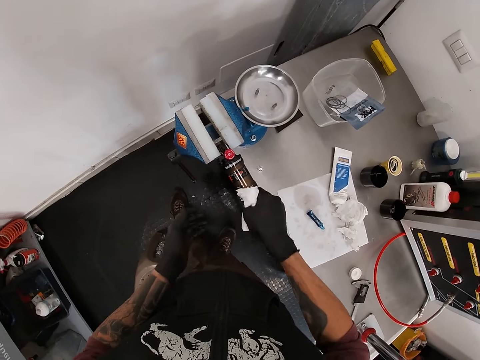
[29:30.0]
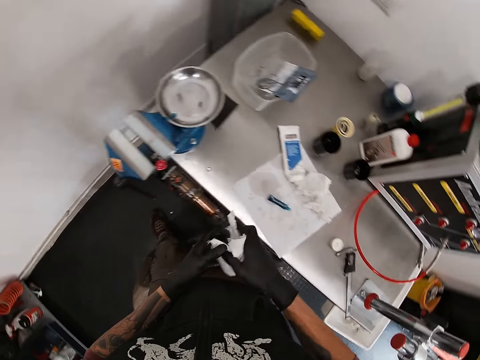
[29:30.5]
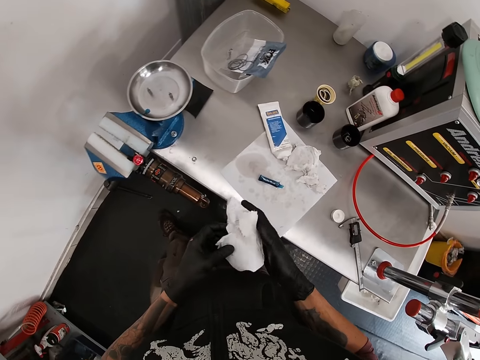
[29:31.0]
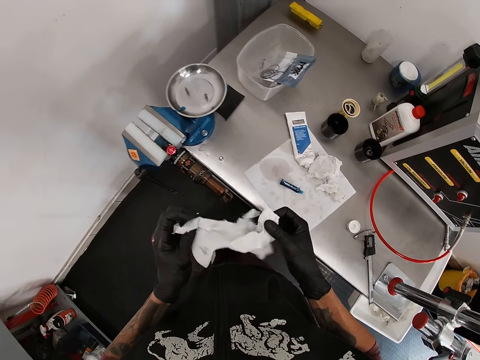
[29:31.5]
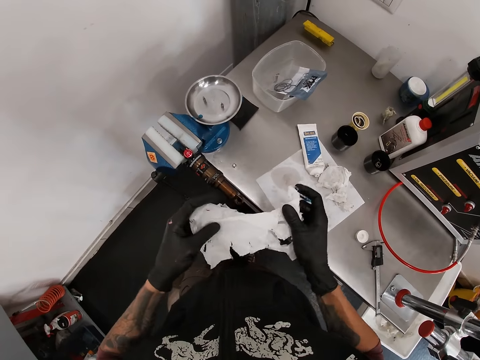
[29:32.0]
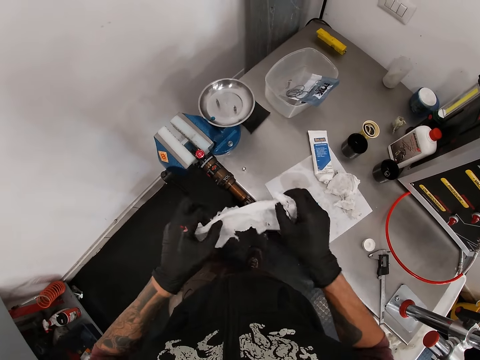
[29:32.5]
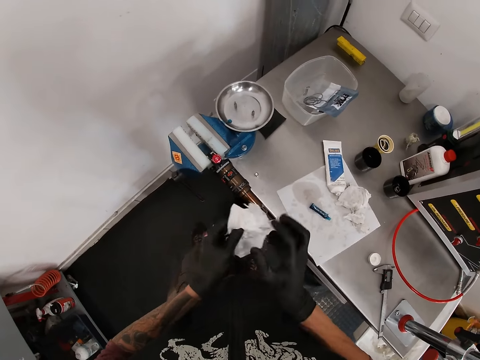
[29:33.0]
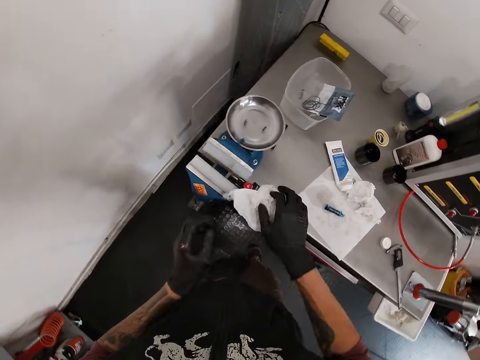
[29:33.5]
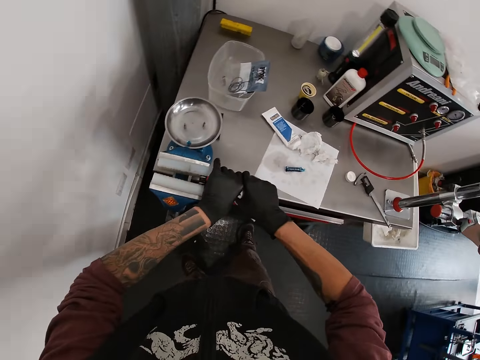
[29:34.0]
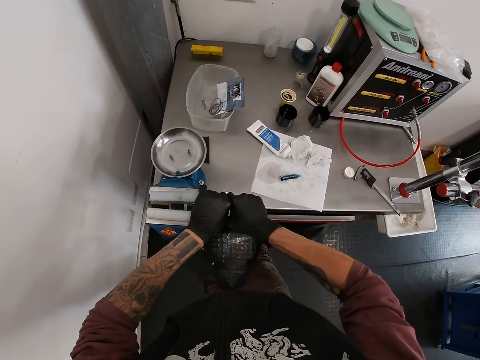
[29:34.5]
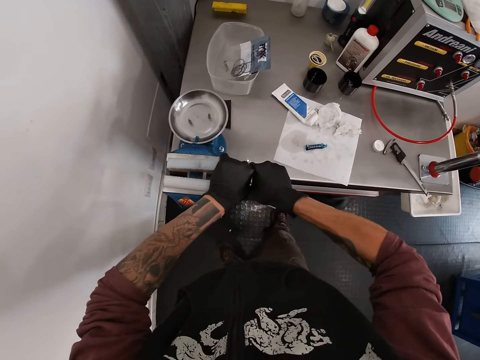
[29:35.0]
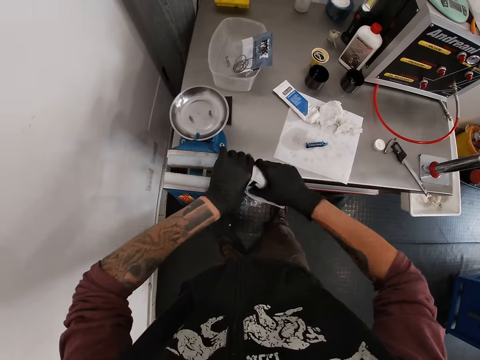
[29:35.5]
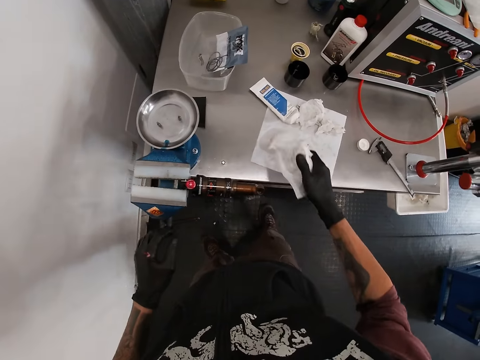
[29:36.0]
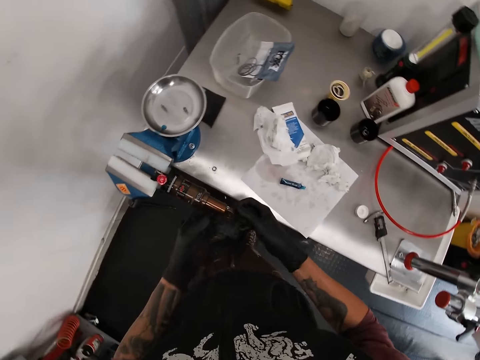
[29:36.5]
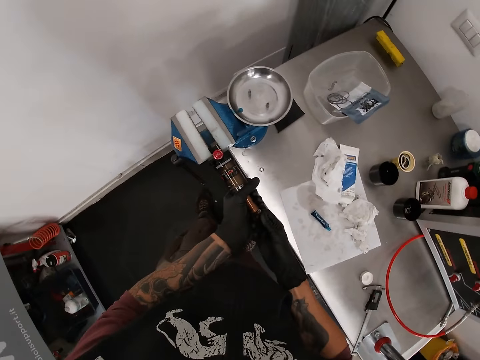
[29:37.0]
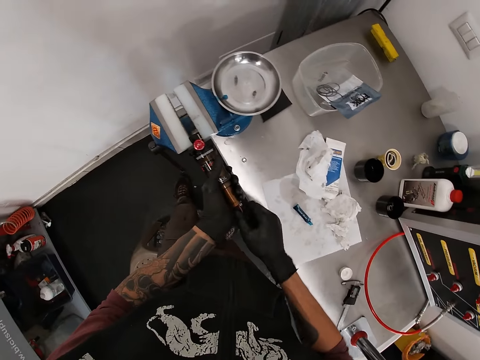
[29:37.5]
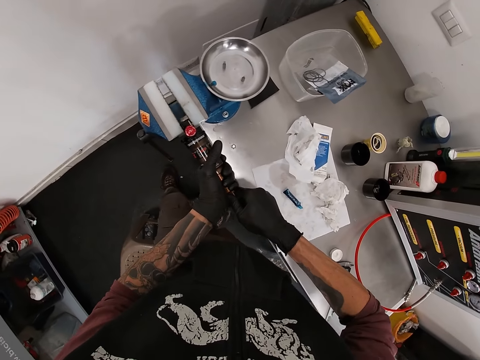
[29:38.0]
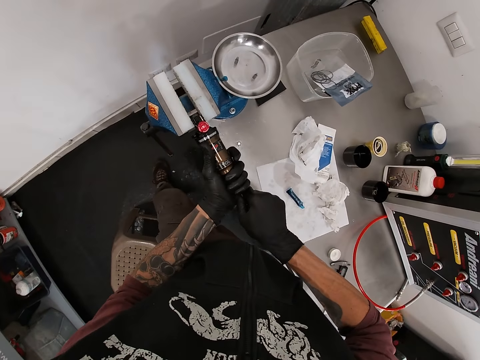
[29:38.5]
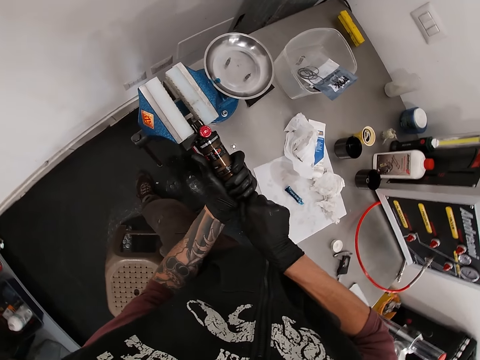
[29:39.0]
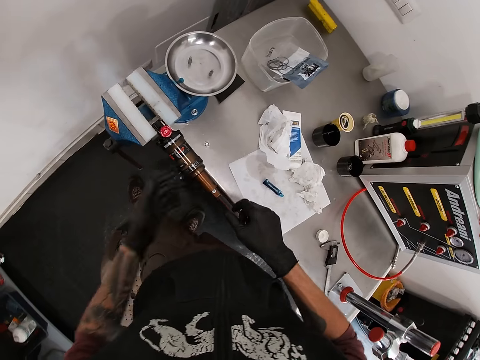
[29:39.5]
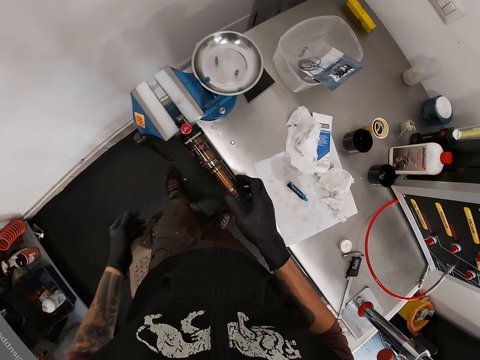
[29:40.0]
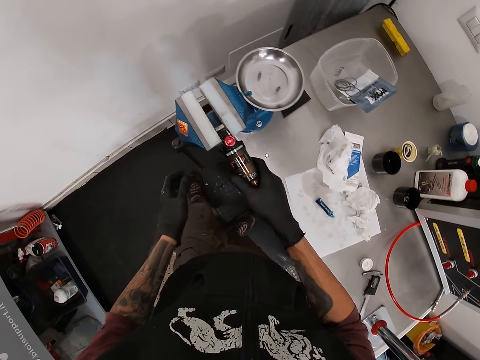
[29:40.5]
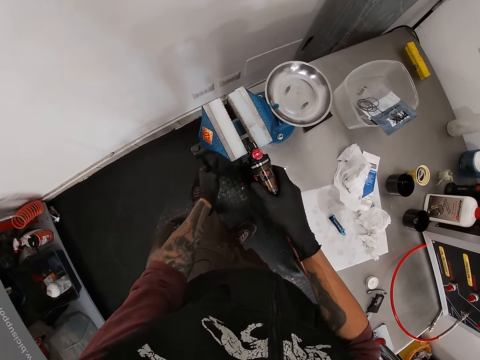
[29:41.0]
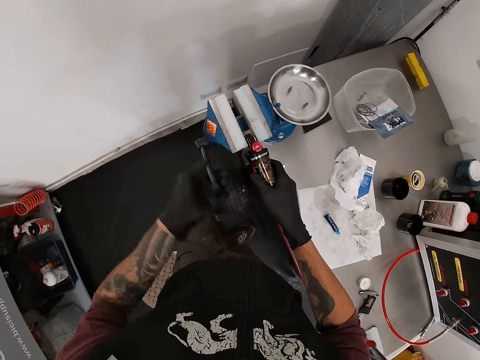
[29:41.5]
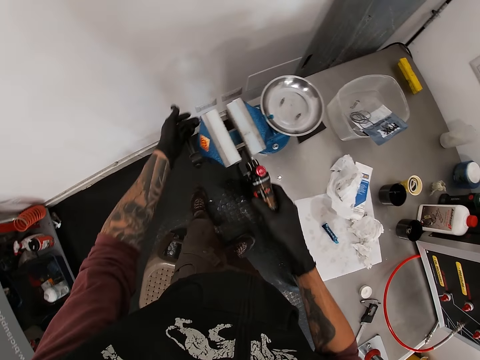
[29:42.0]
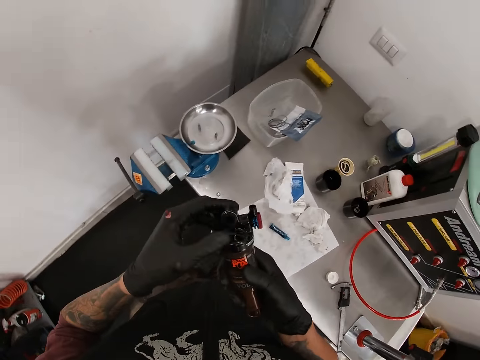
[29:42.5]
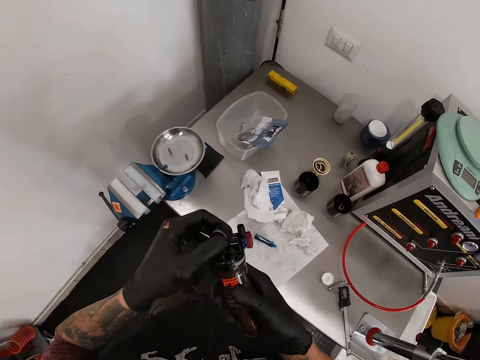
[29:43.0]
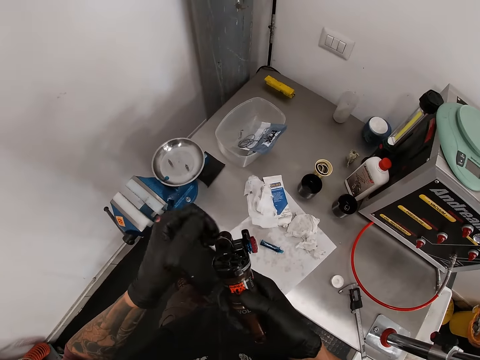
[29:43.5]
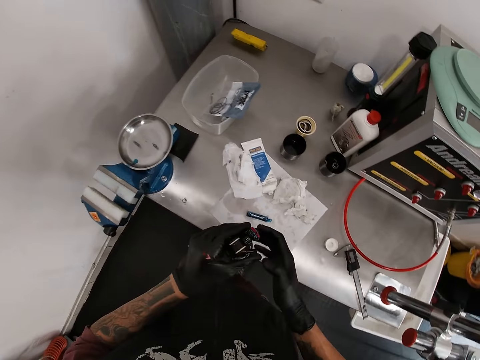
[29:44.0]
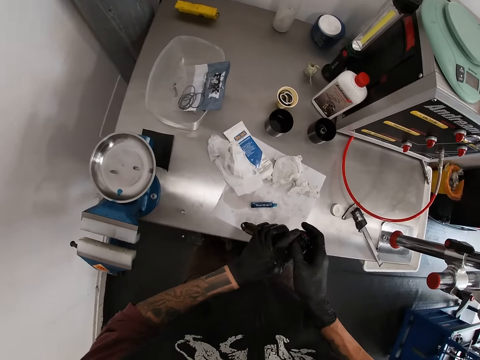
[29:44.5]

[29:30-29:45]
The camera wearer unfolds the tissue or paper. He twists the fox rear shock. He tightens the fox float in the bench vice with both hands. He drops the tissue on the work table with his right hand. He tightens the fox float in the bench vice with both hands. He twists the fox rear shock. He loosens the bench vice handle with his left hand. He holds the fox float with his right hand. He removes the fox float from the bench vice with his right hand. He holds the fox float with both hands.

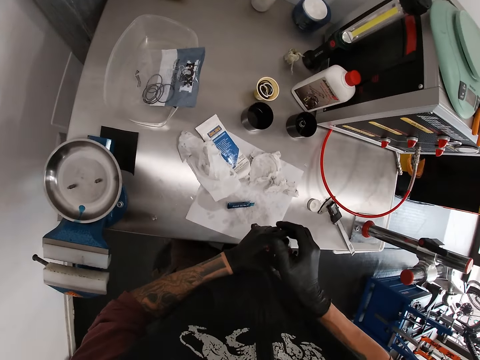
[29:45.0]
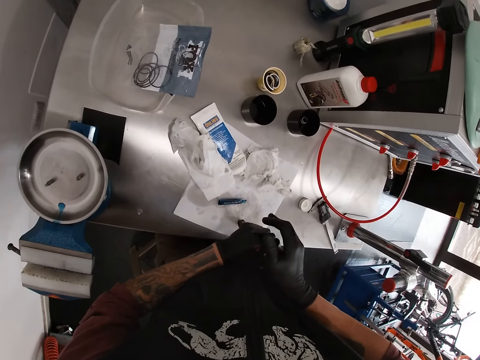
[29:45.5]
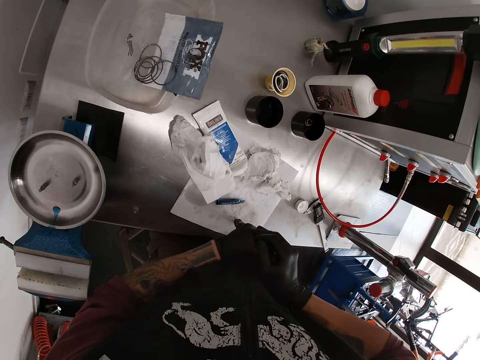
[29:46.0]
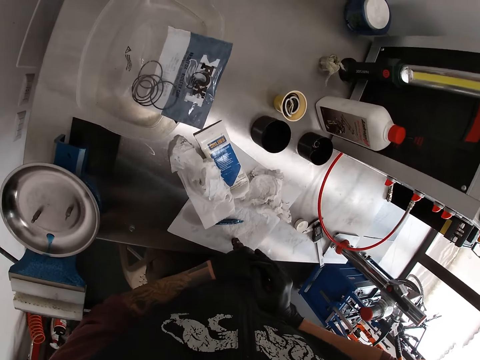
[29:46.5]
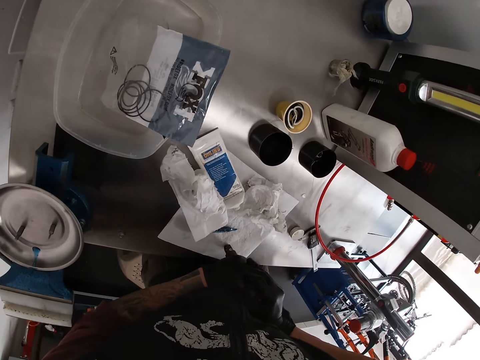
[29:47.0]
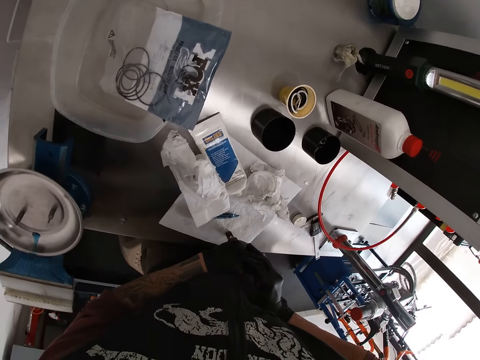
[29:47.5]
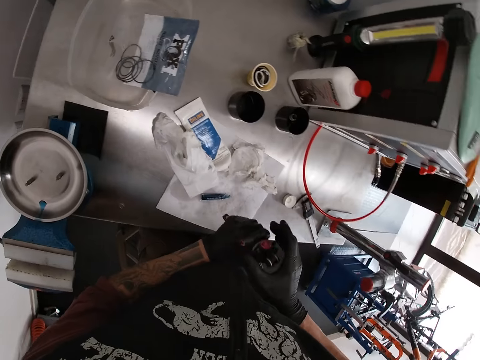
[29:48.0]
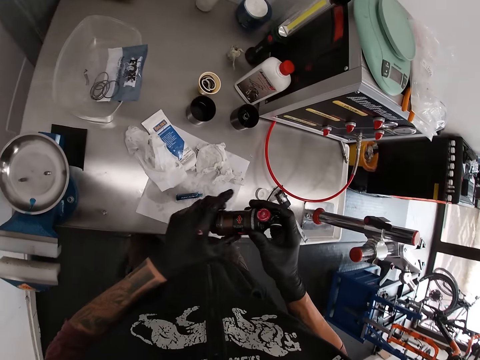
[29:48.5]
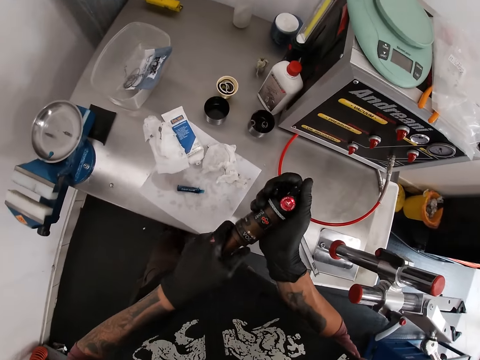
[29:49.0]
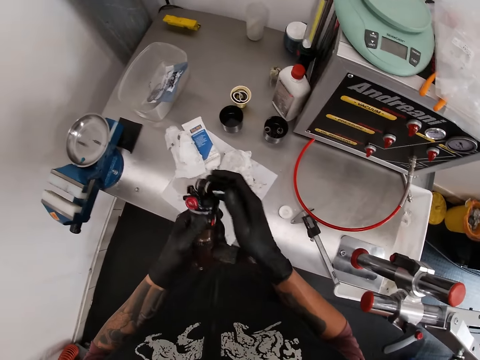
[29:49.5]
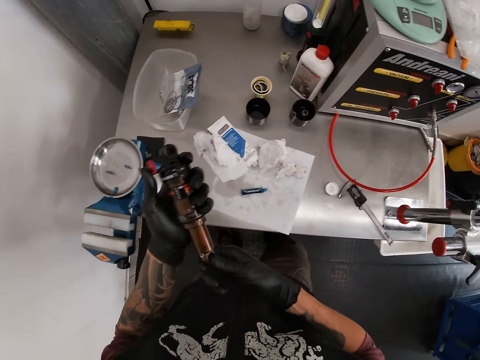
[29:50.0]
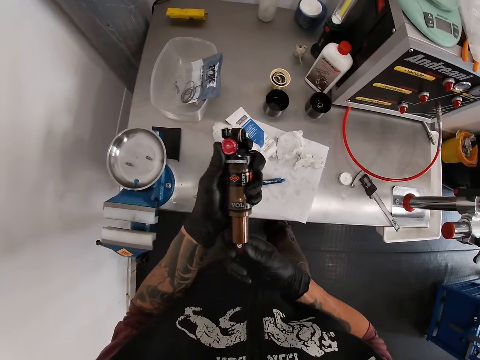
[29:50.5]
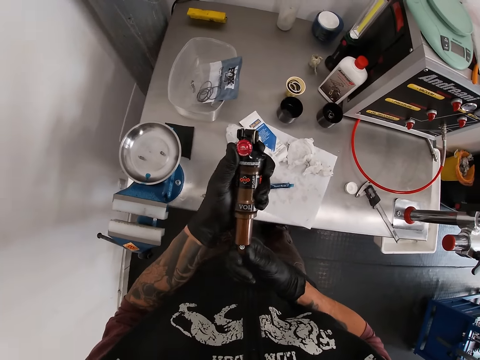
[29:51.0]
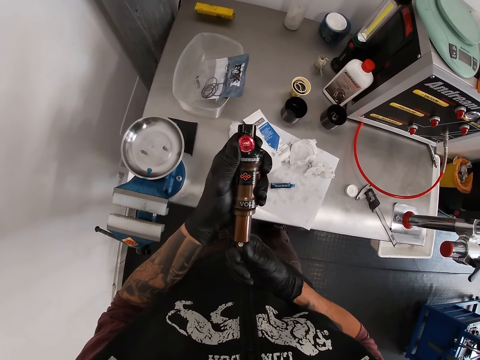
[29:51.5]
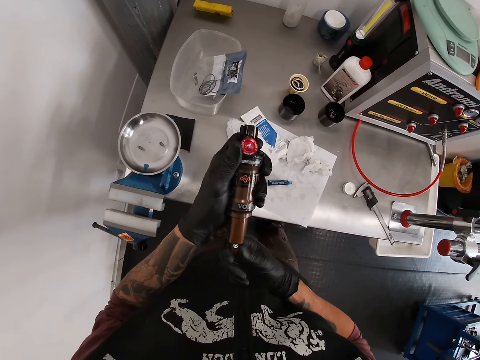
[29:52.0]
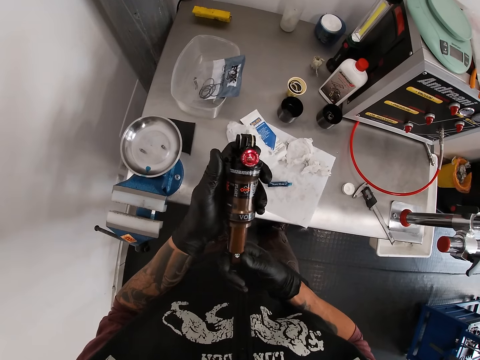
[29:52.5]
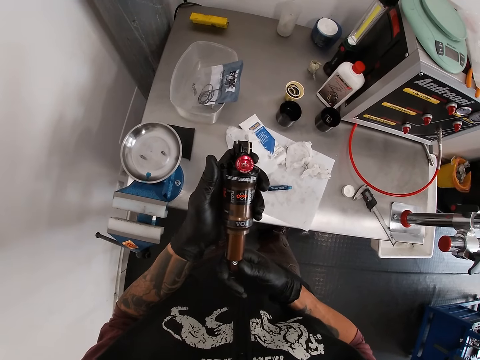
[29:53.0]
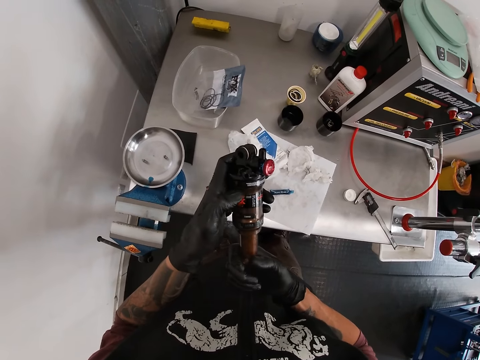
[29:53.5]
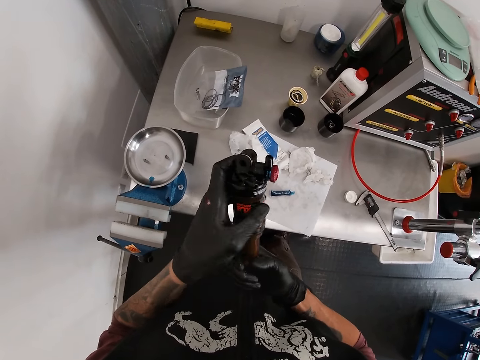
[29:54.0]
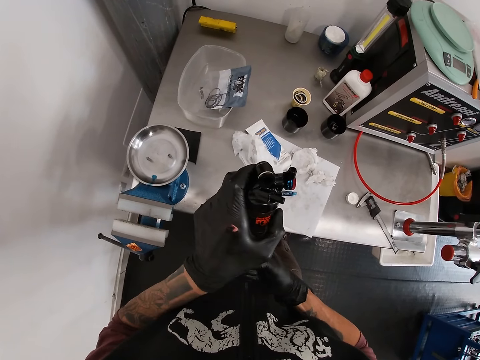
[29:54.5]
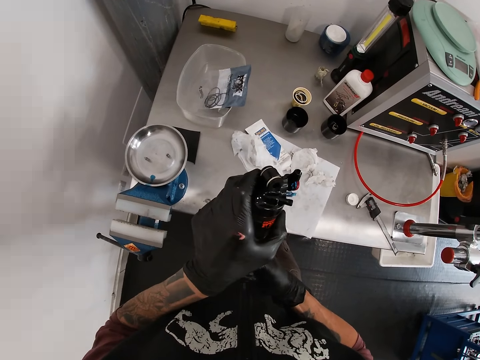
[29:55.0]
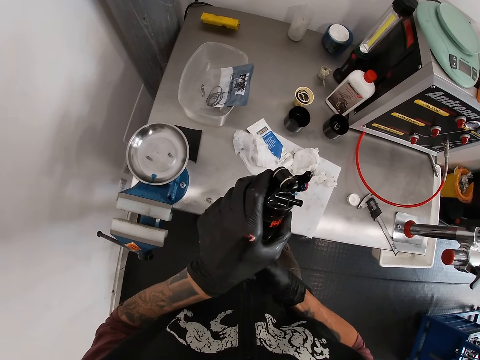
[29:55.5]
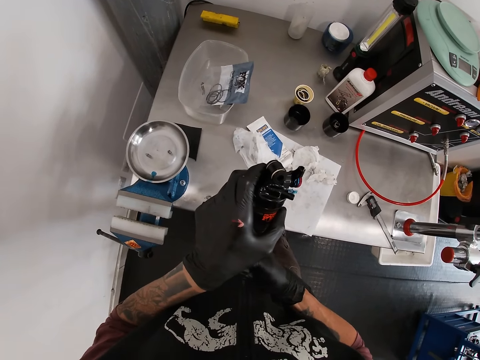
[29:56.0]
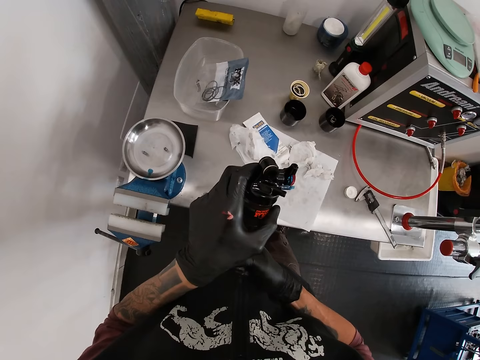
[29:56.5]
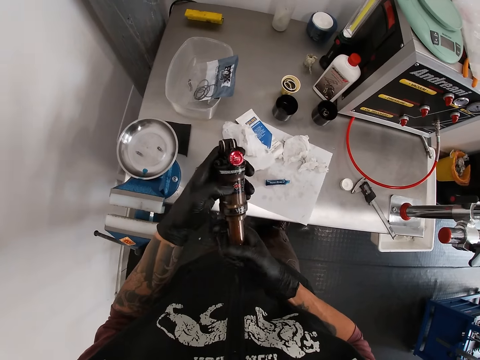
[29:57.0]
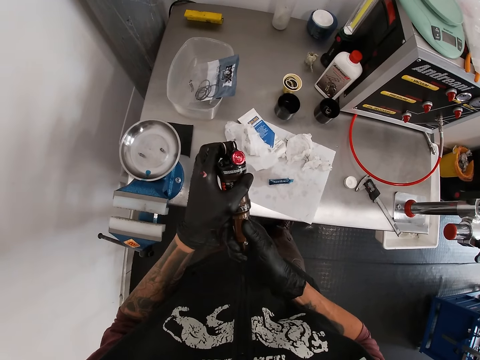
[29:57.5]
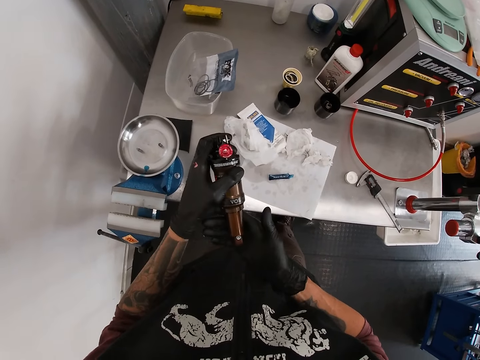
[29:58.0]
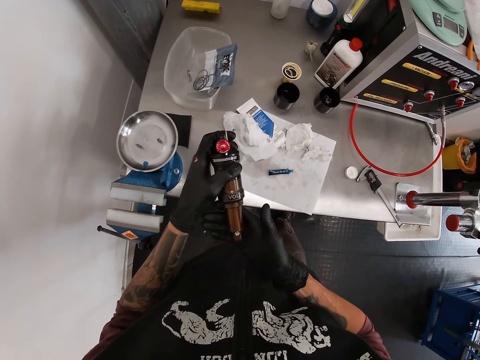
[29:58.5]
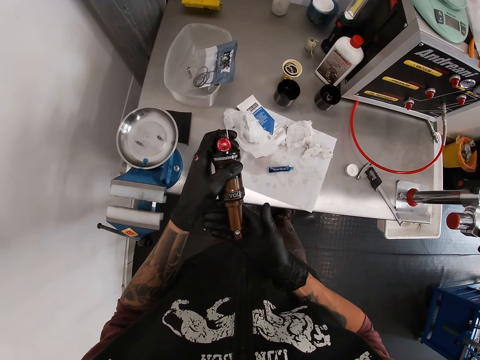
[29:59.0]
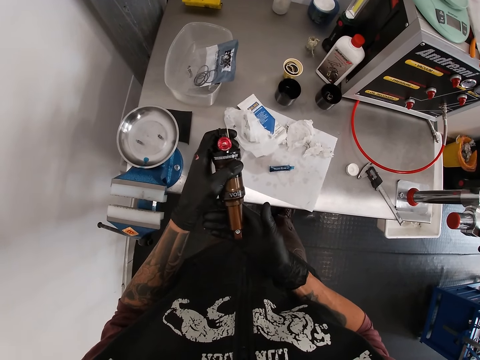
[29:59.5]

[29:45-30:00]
The camera wearer pushes the fox rear shock. He tightens the fox float on the work table with both hands. He looks at the fox rear shock. He tightens the fox float with both hands. He examines the fox float with both hands.
